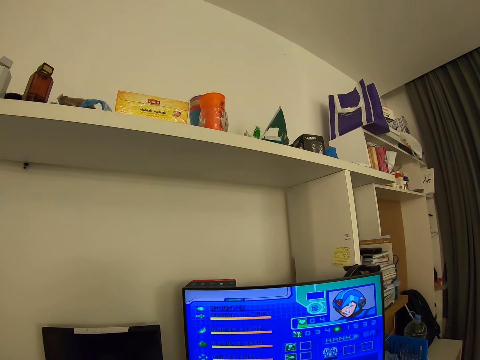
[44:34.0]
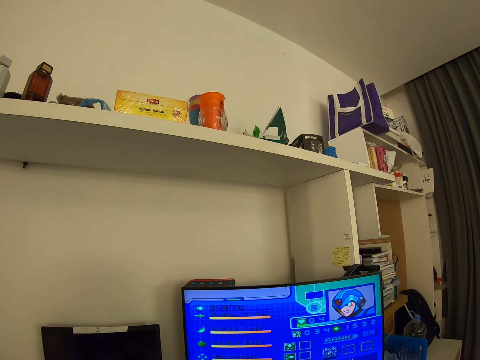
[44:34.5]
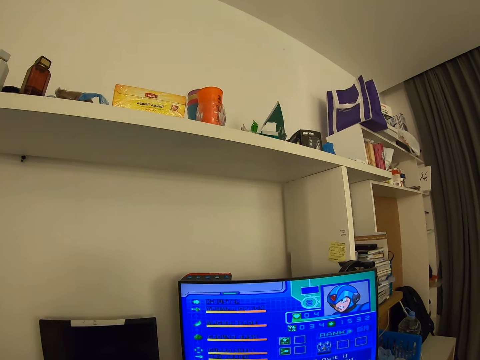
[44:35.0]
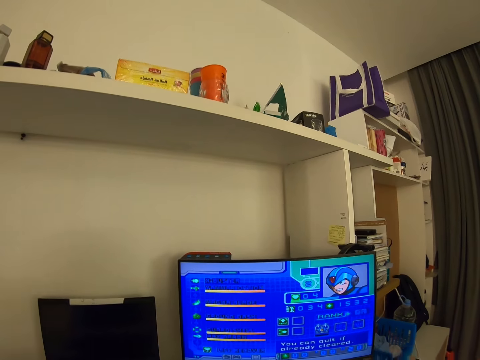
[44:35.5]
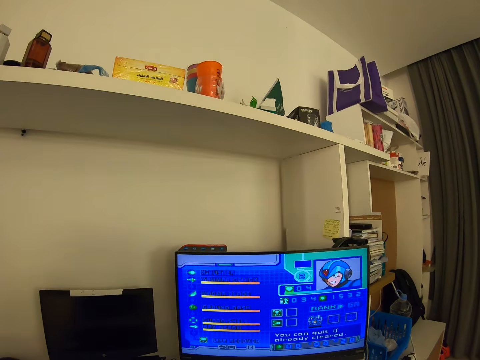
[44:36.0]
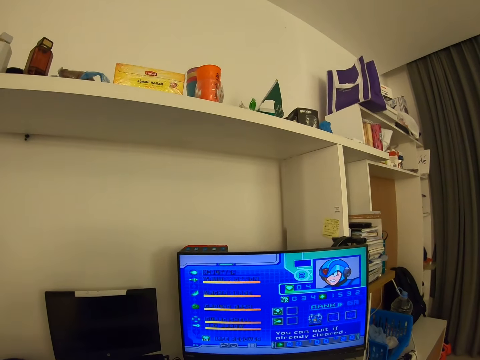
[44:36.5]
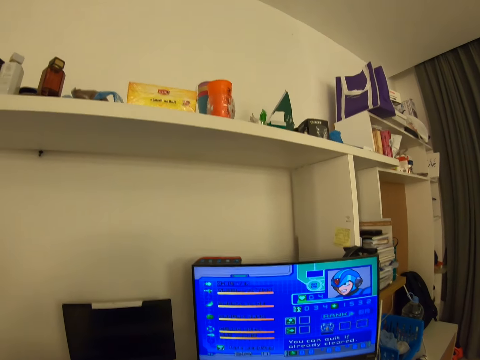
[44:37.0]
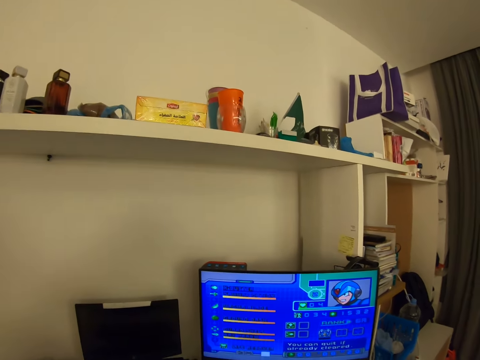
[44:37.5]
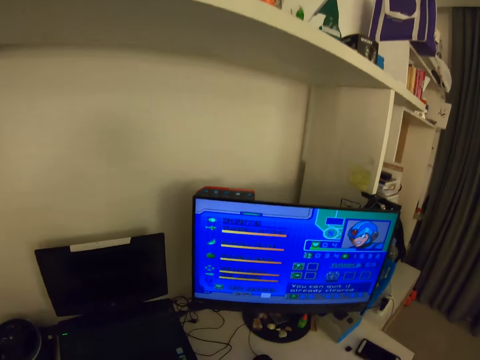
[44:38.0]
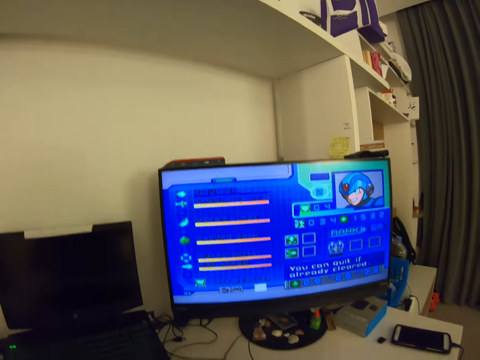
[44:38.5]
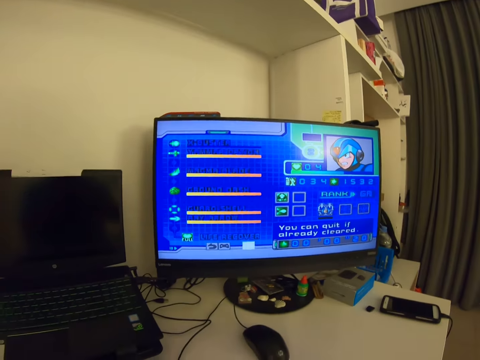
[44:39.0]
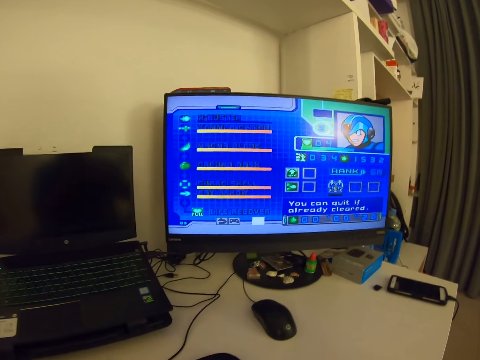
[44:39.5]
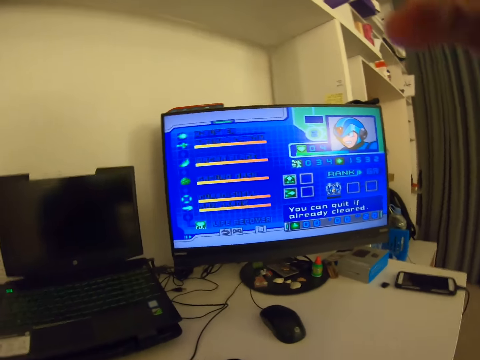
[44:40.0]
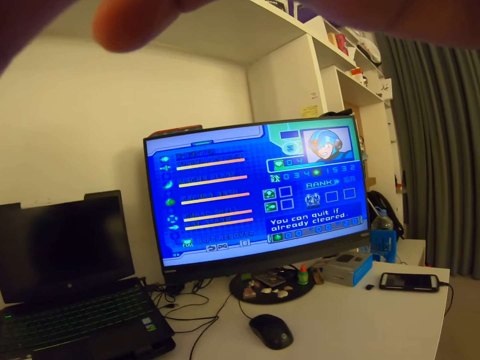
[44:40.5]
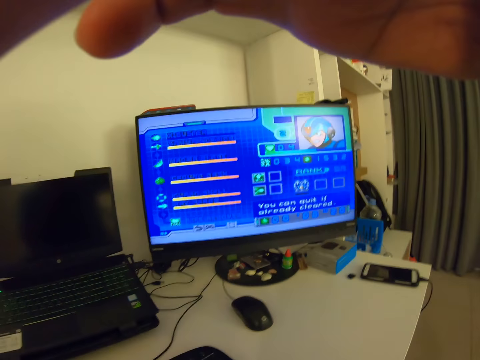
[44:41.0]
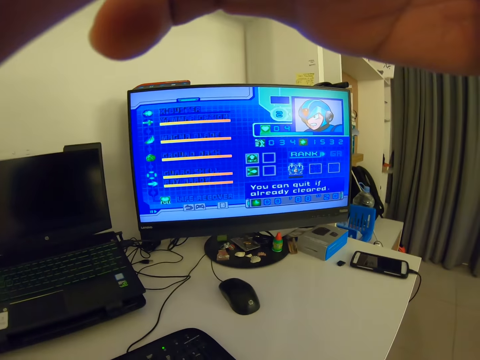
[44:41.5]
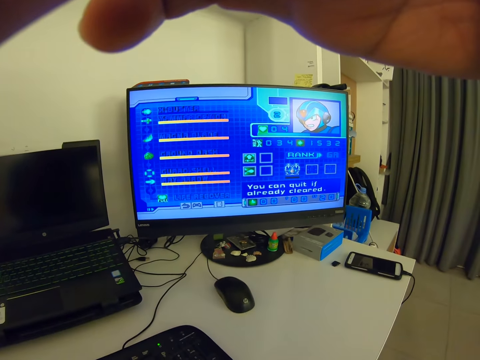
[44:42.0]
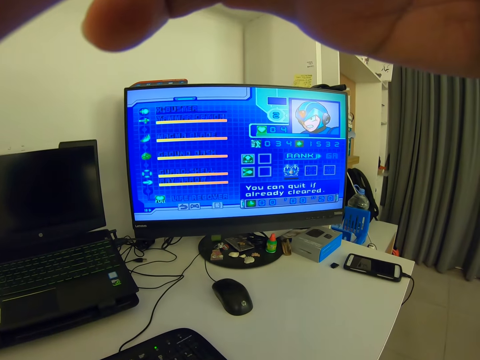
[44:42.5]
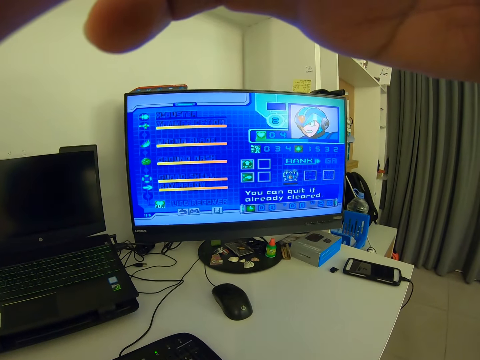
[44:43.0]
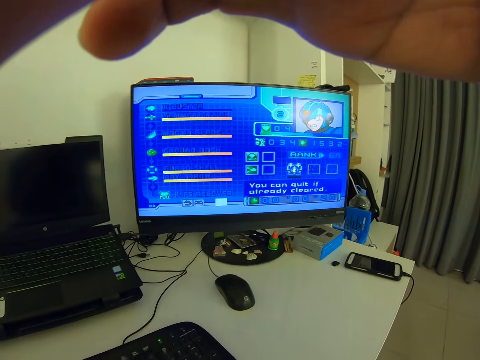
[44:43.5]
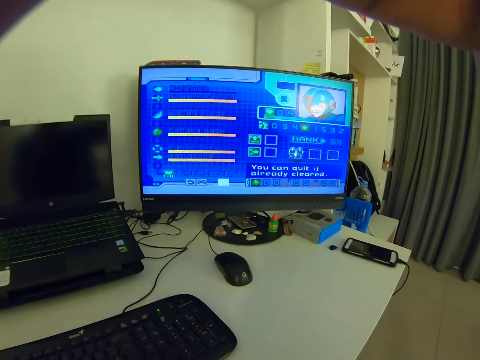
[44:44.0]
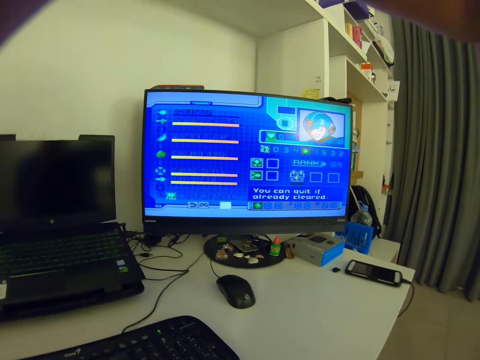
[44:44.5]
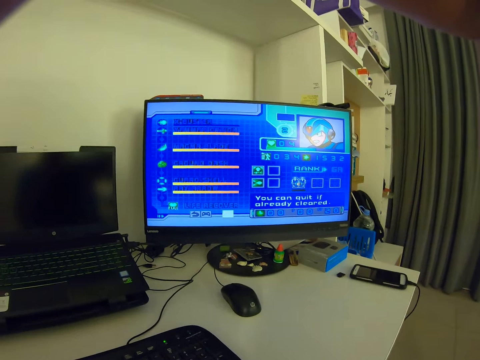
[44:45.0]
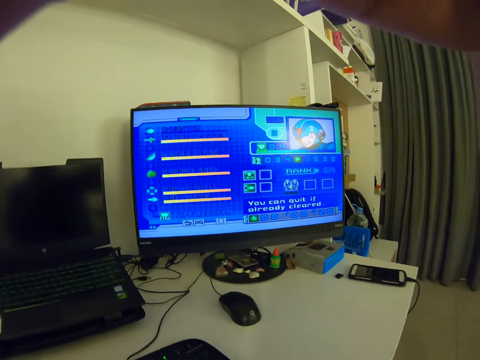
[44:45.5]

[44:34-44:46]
The camera wearer plays a game on the computer. They adjust the camera.

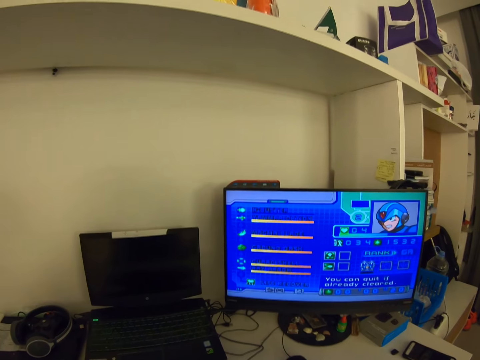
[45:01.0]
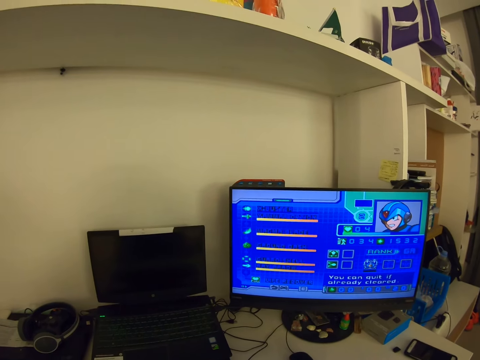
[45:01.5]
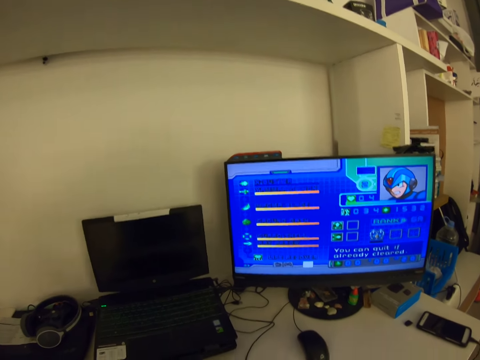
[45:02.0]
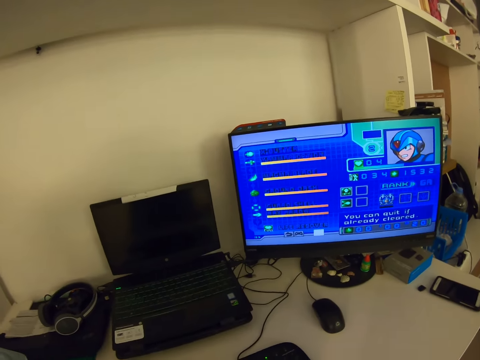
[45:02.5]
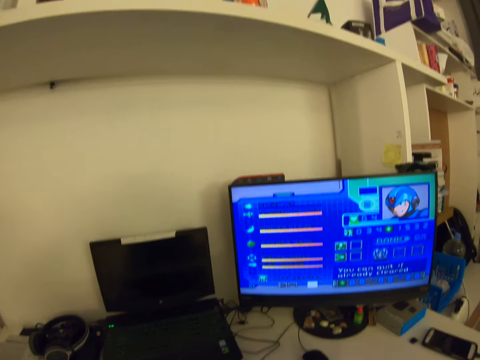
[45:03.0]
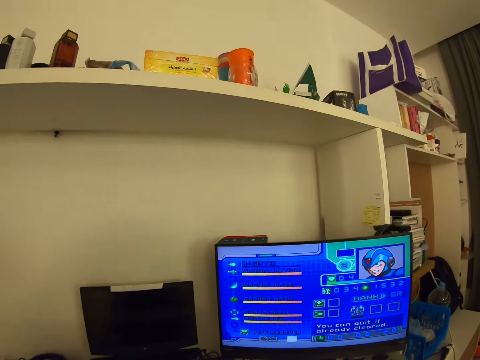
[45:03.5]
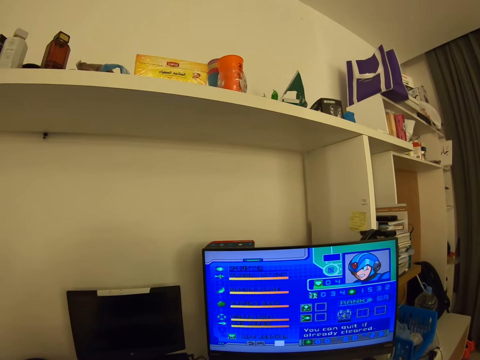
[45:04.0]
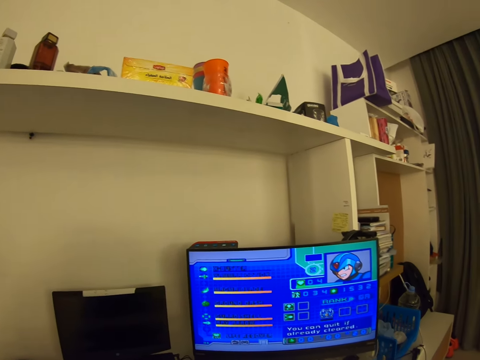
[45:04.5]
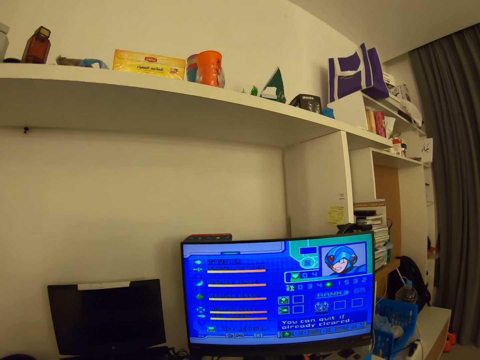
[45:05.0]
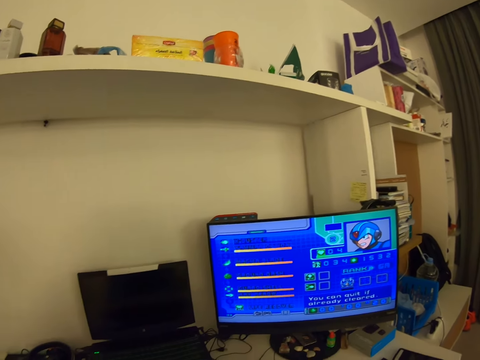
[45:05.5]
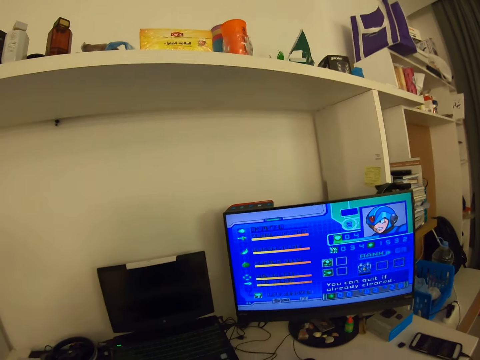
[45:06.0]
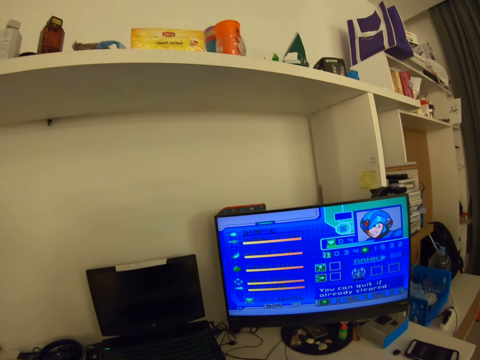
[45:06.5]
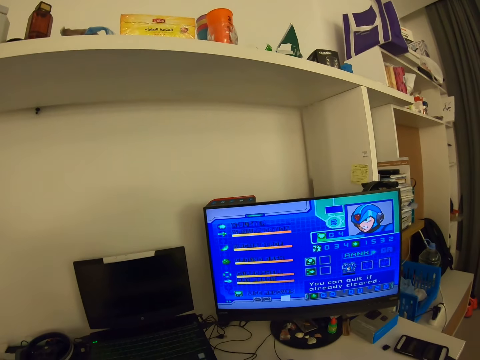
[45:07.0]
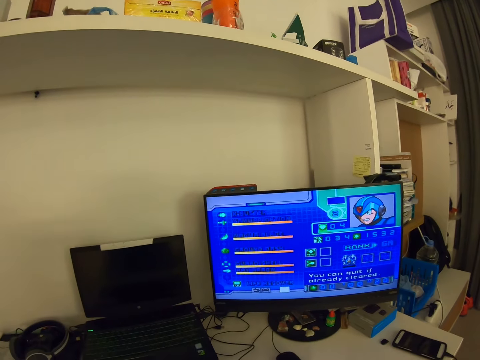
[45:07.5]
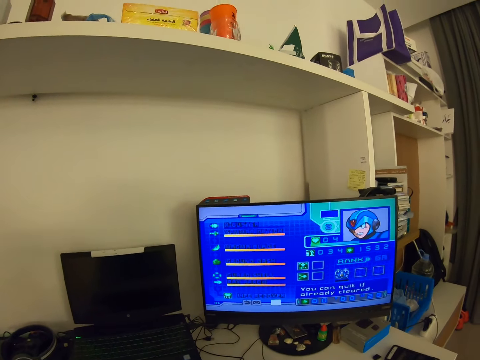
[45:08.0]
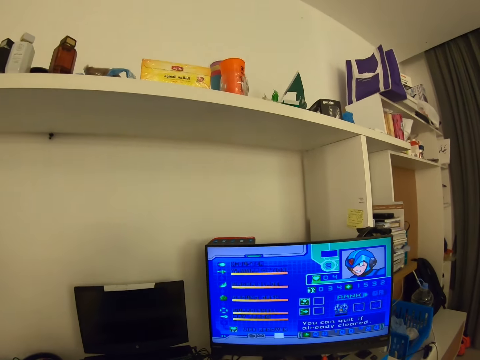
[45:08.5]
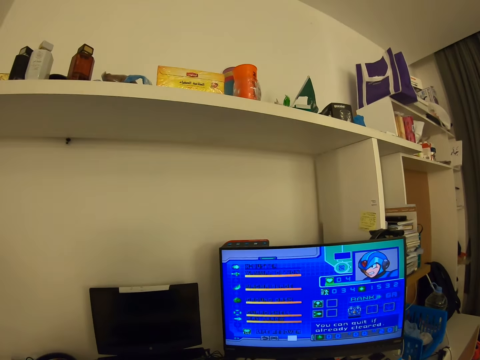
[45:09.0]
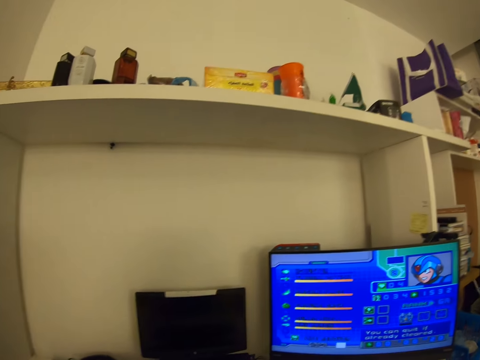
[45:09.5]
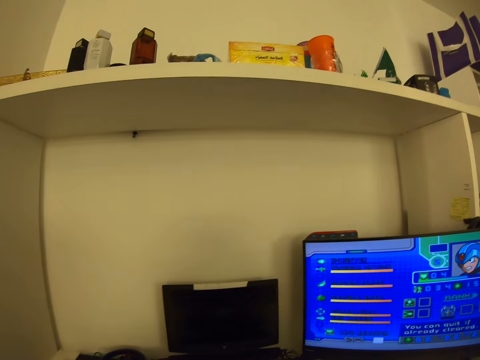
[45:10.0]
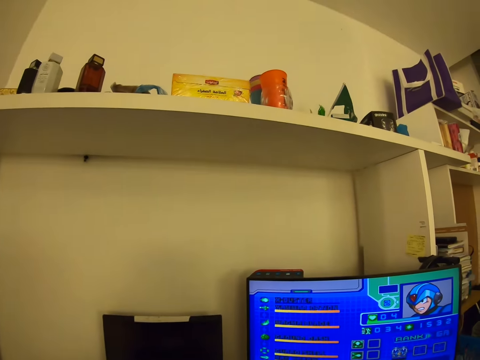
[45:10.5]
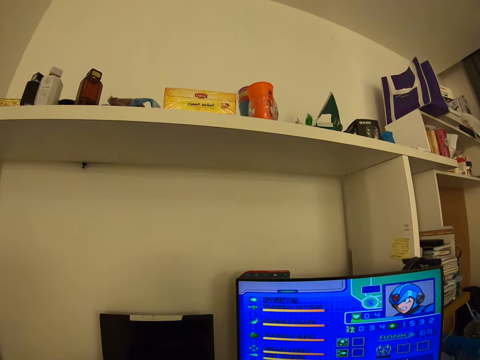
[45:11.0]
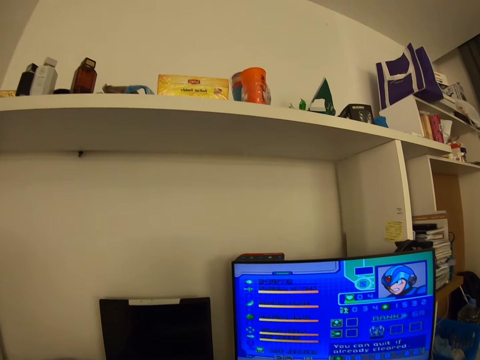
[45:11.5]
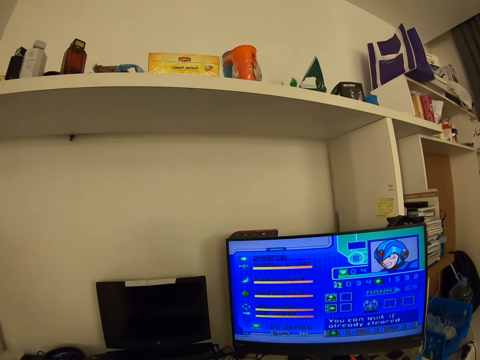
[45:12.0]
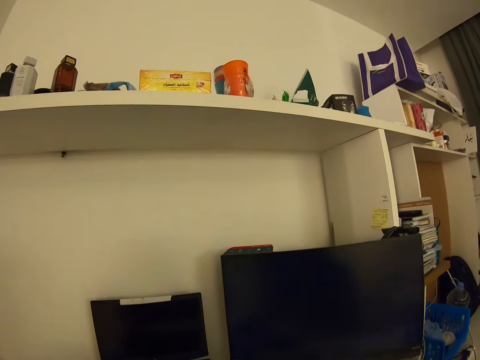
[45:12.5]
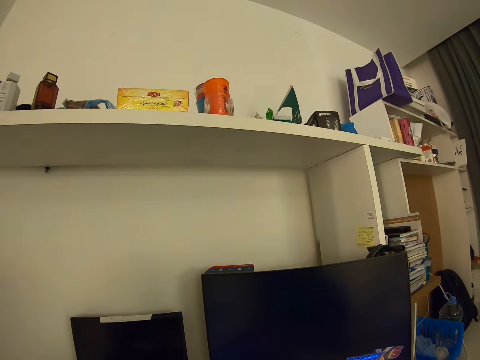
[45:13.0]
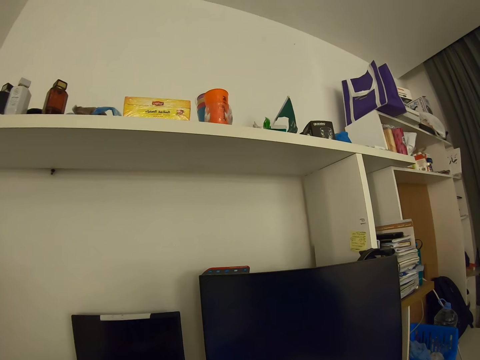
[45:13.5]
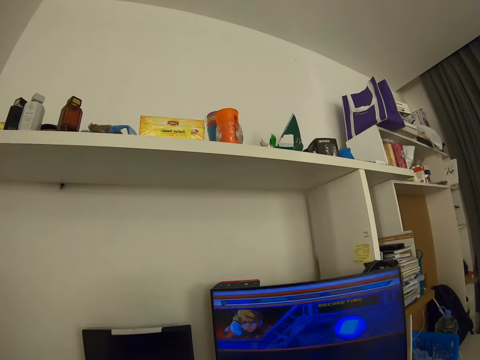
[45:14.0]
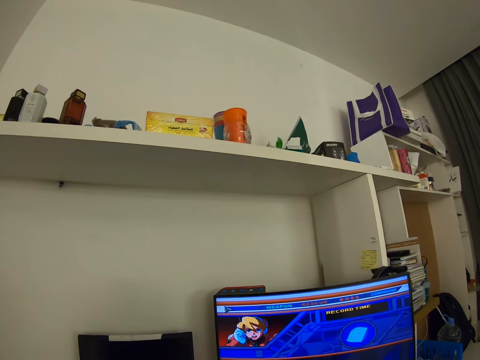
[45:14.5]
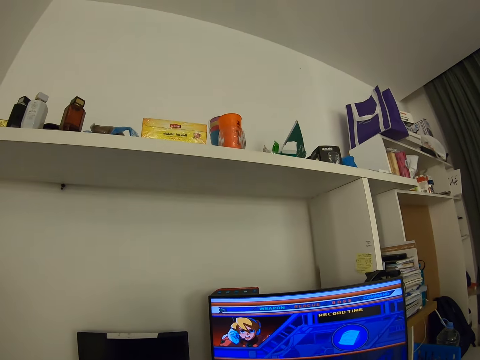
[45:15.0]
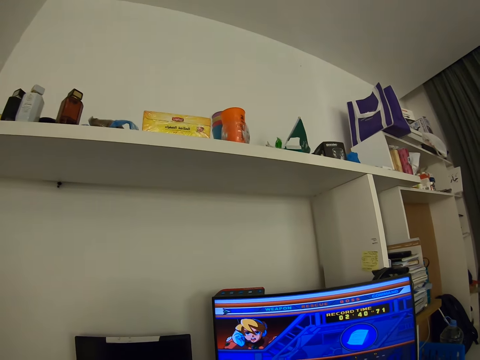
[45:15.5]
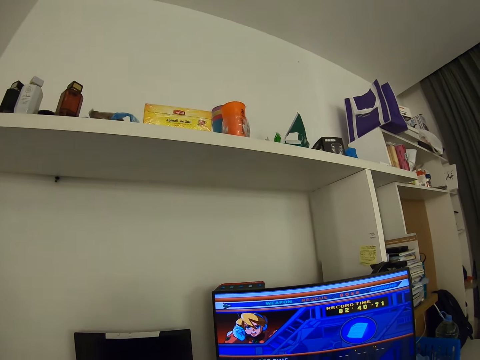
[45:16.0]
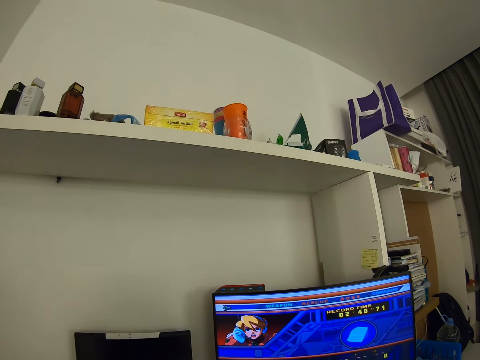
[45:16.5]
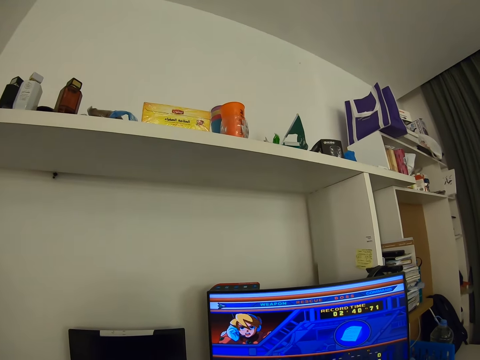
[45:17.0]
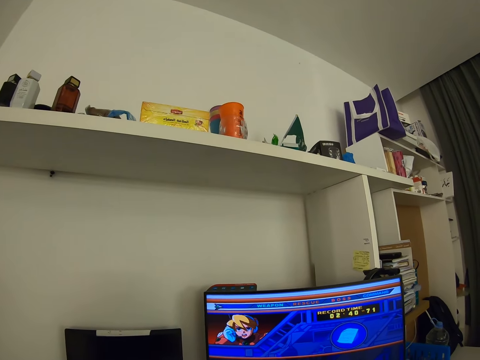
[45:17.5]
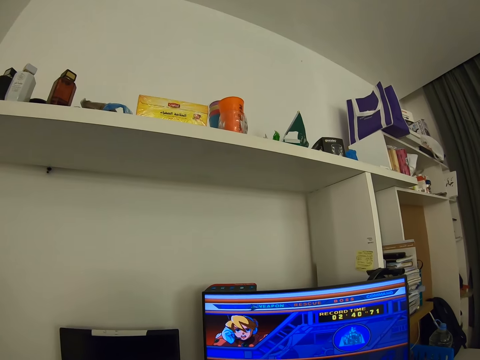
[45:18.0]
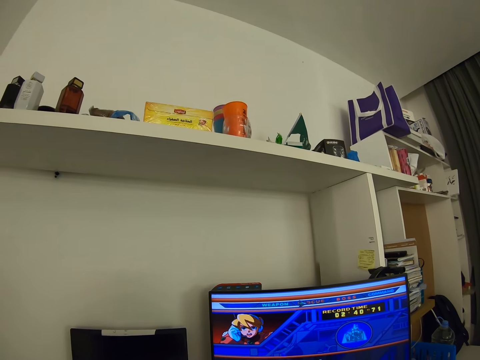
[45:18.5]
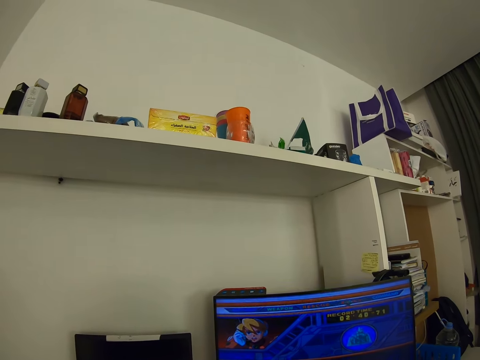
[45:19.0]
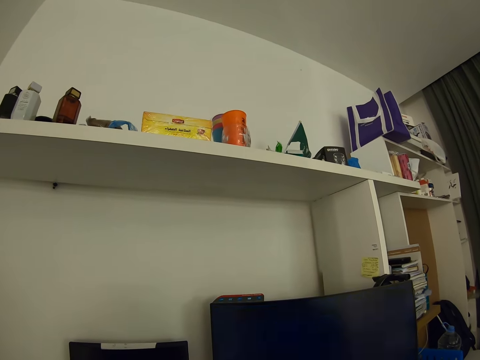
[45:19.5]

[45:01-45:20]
The camera wearer looks around. They operate the desktop.
